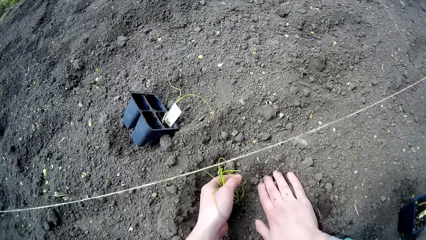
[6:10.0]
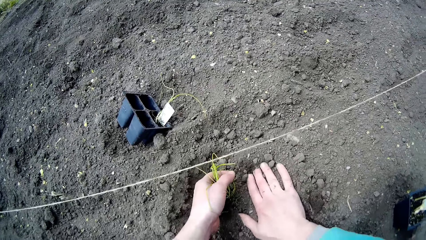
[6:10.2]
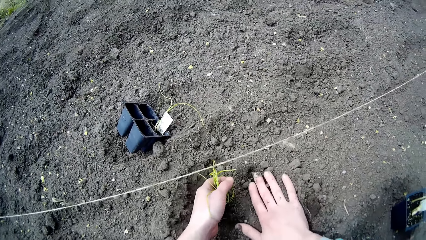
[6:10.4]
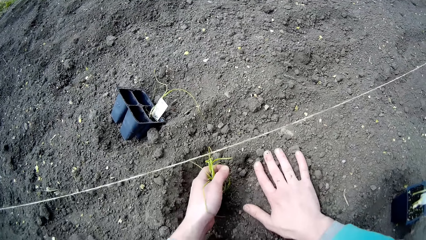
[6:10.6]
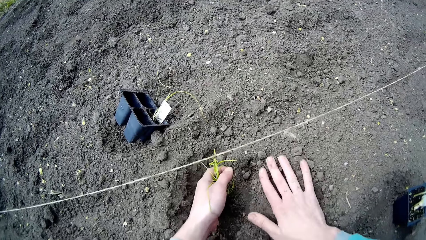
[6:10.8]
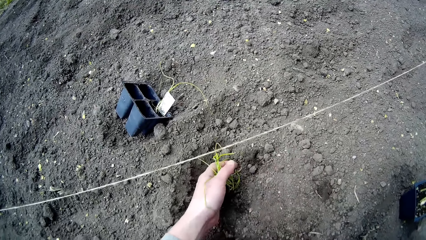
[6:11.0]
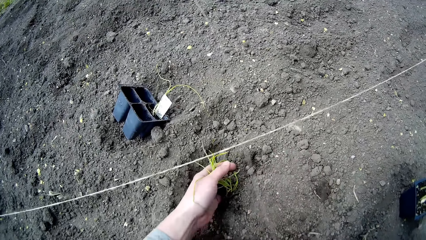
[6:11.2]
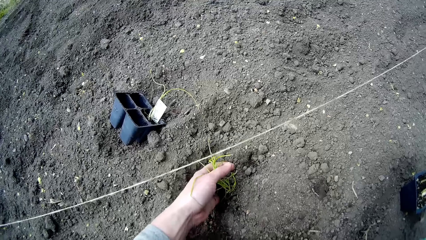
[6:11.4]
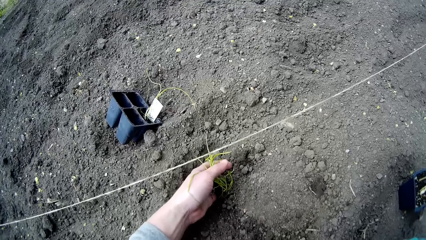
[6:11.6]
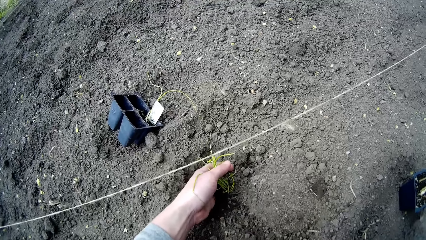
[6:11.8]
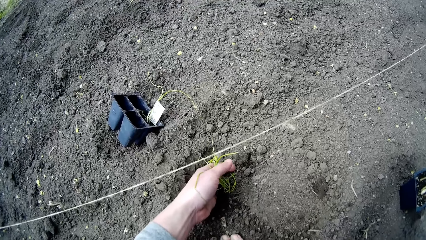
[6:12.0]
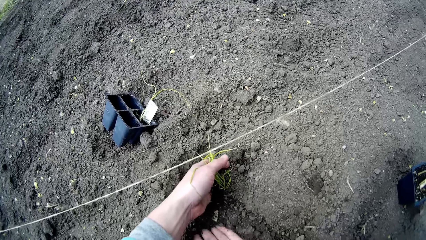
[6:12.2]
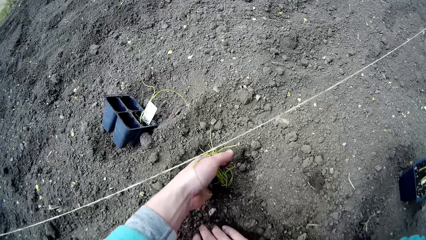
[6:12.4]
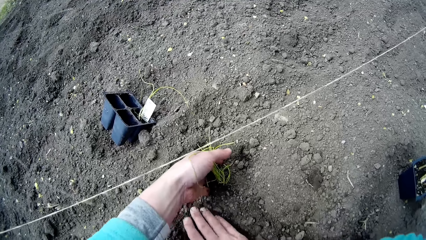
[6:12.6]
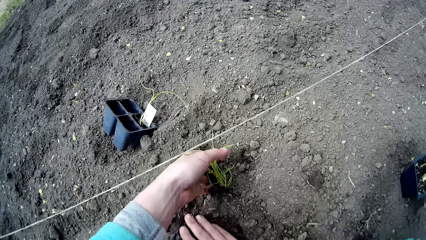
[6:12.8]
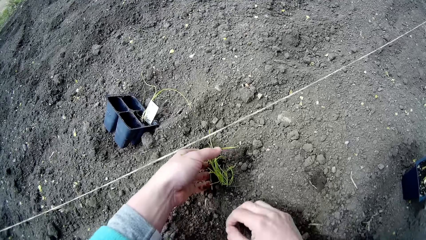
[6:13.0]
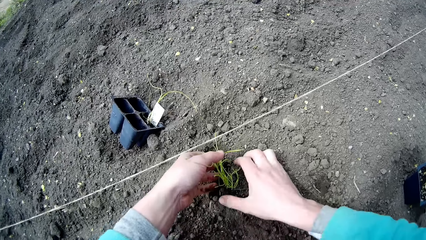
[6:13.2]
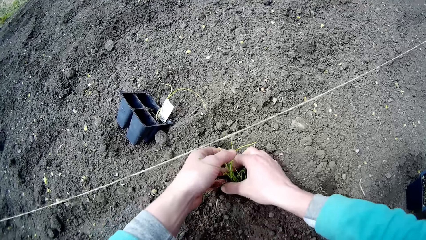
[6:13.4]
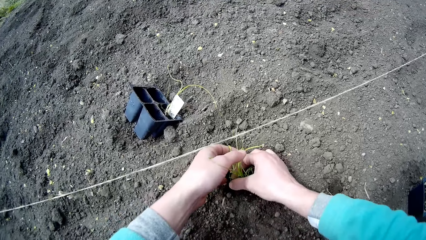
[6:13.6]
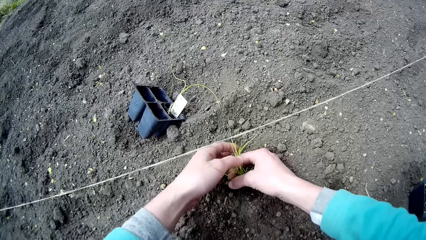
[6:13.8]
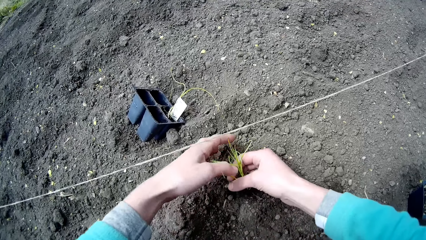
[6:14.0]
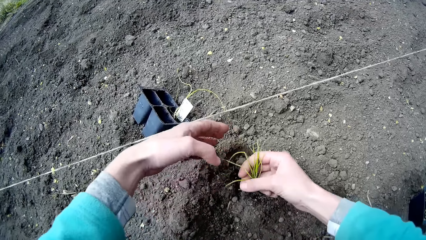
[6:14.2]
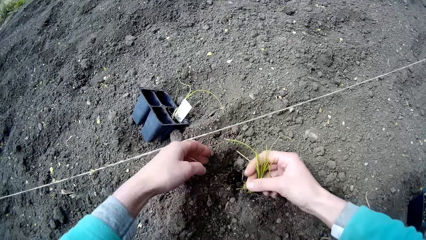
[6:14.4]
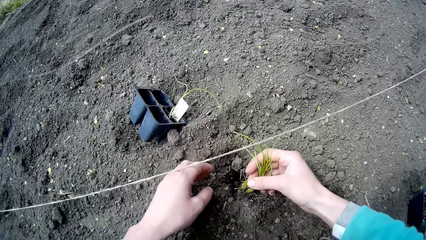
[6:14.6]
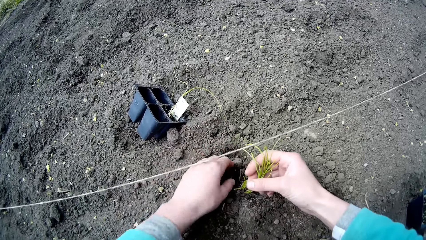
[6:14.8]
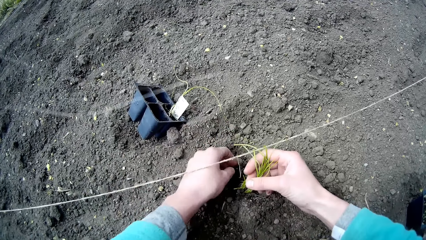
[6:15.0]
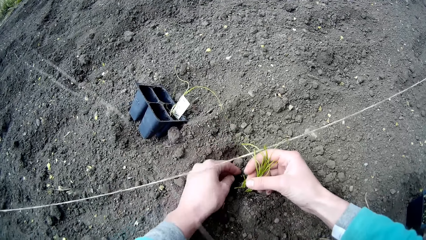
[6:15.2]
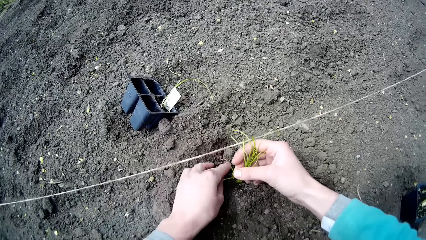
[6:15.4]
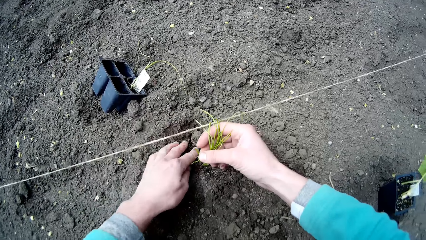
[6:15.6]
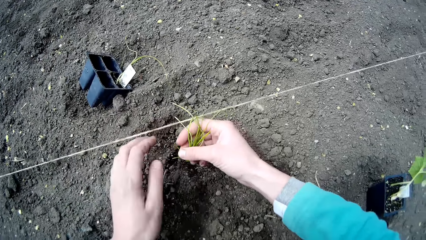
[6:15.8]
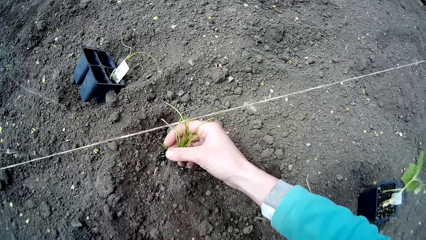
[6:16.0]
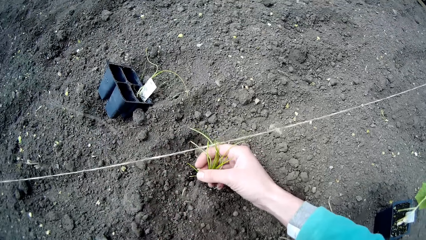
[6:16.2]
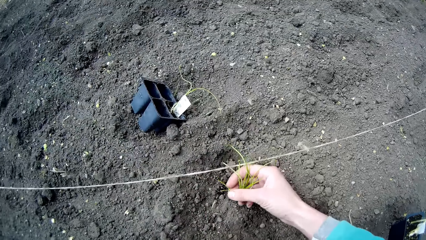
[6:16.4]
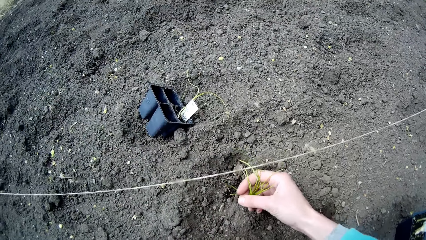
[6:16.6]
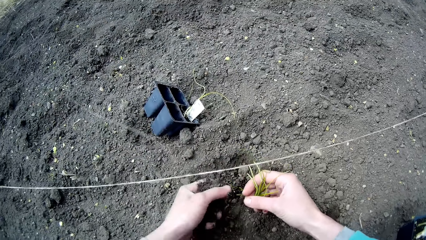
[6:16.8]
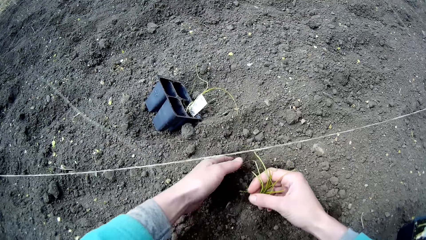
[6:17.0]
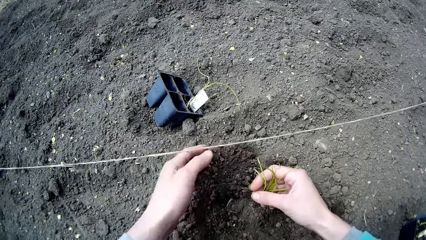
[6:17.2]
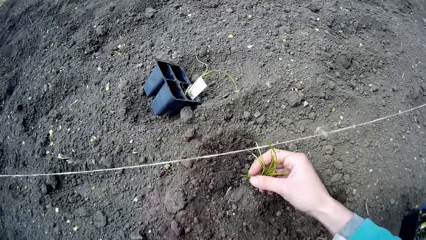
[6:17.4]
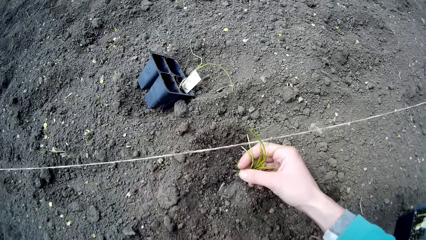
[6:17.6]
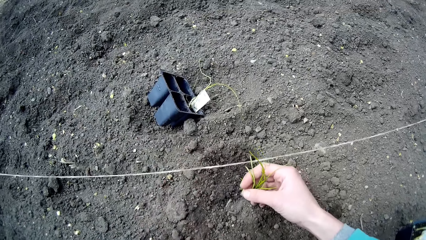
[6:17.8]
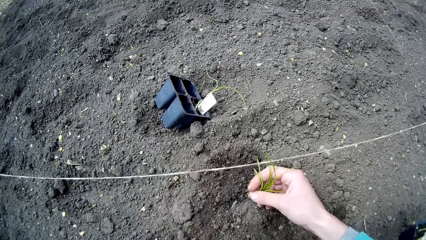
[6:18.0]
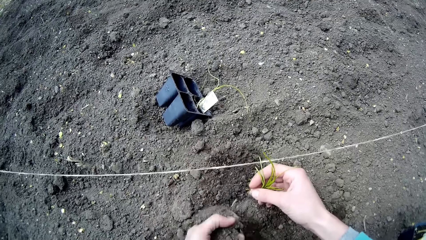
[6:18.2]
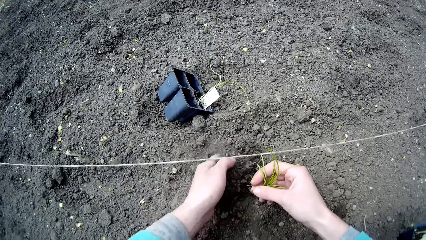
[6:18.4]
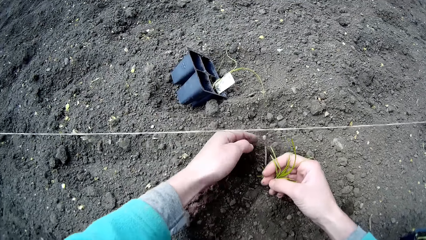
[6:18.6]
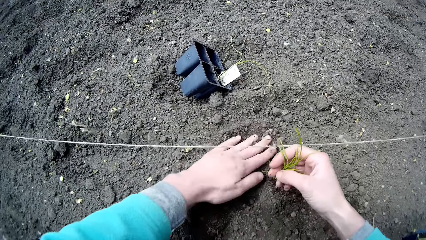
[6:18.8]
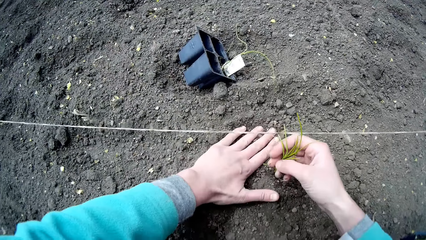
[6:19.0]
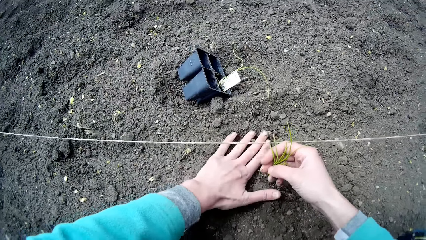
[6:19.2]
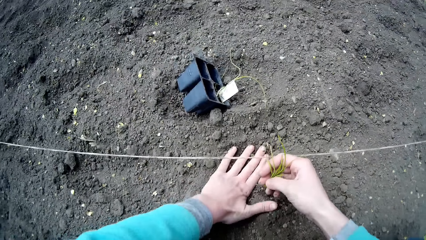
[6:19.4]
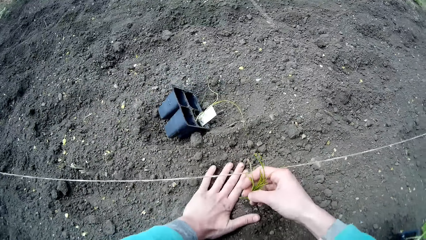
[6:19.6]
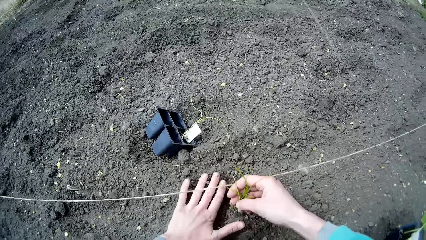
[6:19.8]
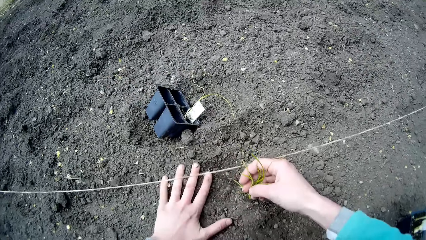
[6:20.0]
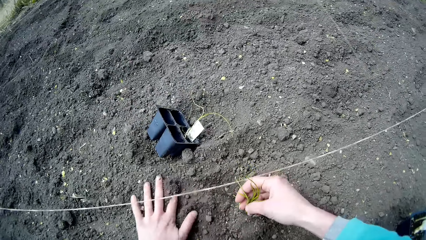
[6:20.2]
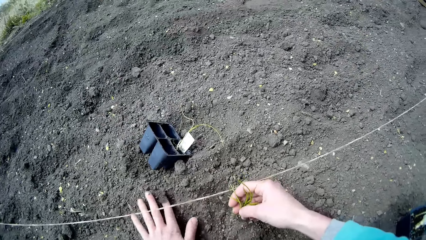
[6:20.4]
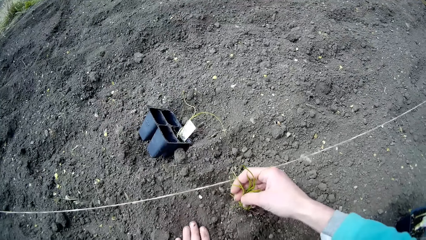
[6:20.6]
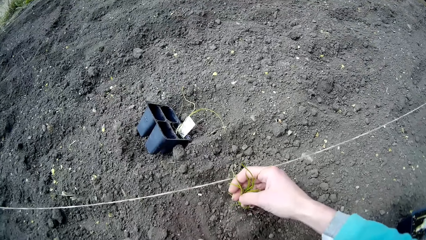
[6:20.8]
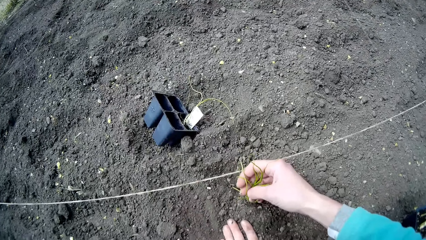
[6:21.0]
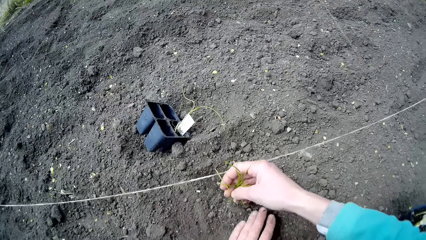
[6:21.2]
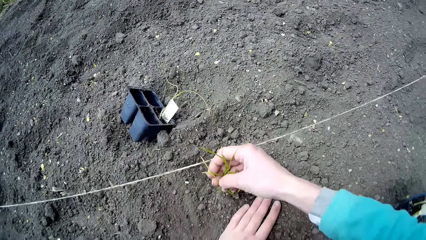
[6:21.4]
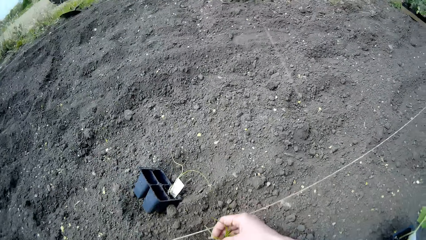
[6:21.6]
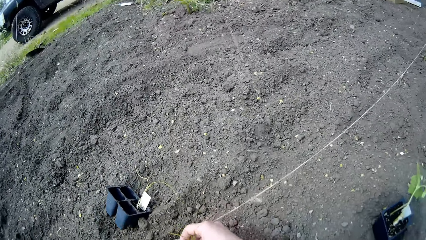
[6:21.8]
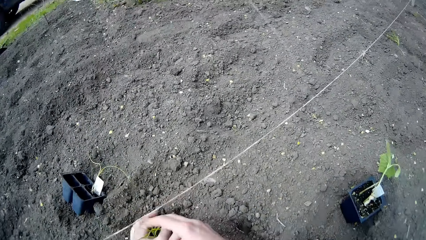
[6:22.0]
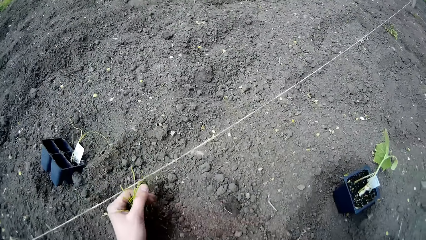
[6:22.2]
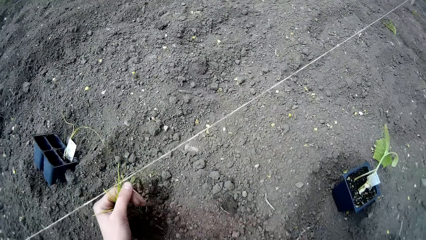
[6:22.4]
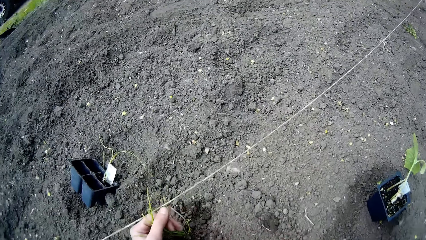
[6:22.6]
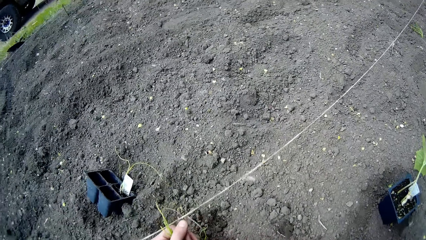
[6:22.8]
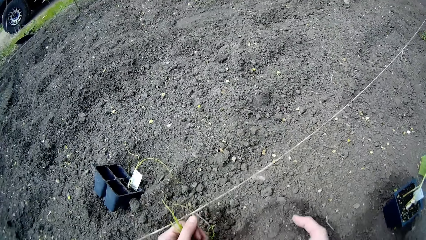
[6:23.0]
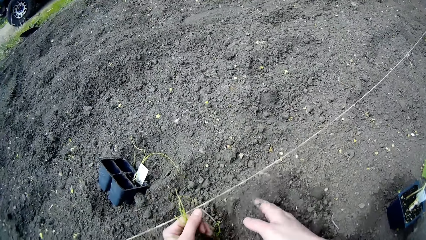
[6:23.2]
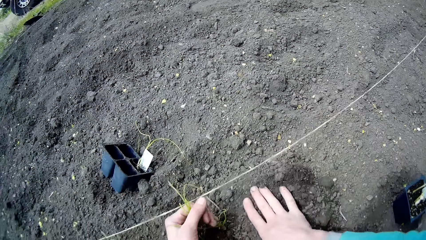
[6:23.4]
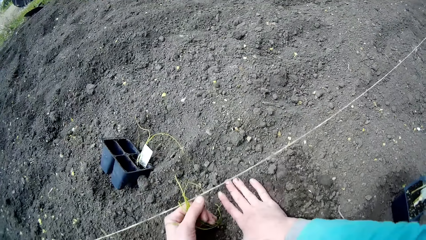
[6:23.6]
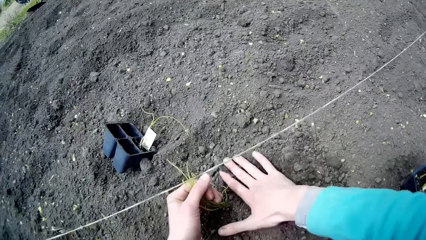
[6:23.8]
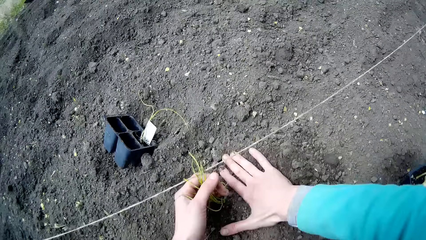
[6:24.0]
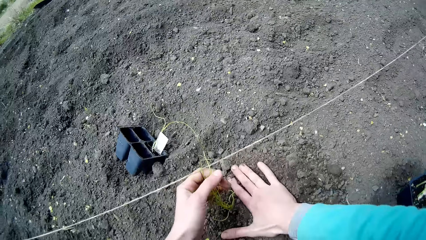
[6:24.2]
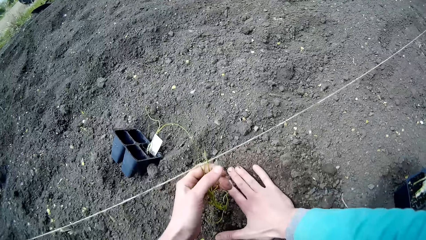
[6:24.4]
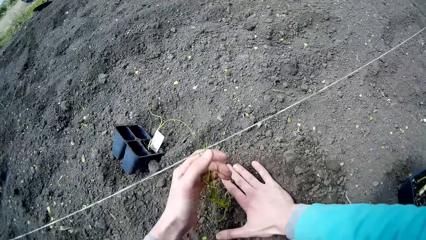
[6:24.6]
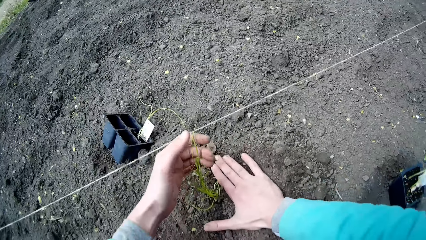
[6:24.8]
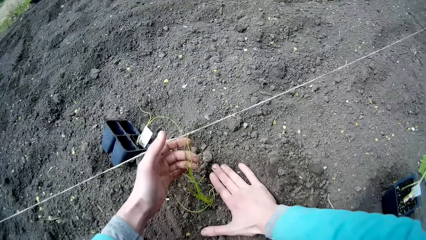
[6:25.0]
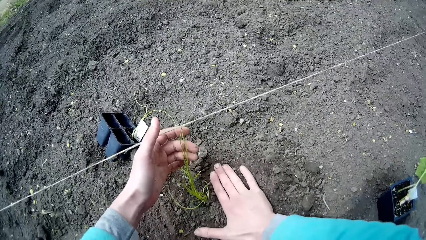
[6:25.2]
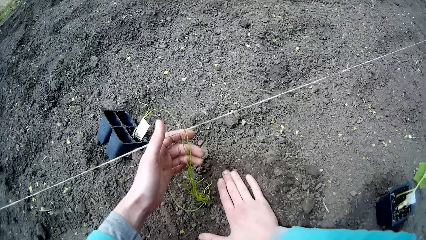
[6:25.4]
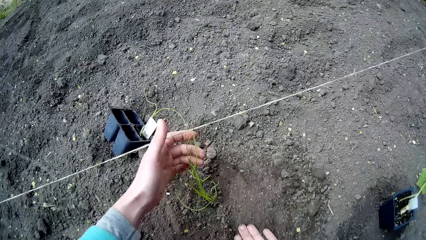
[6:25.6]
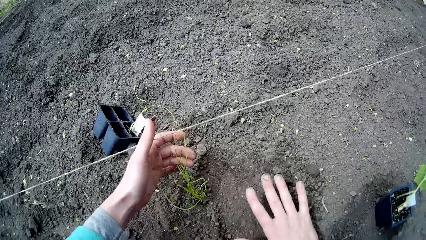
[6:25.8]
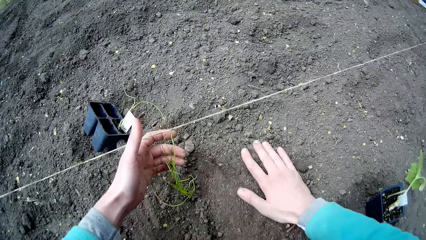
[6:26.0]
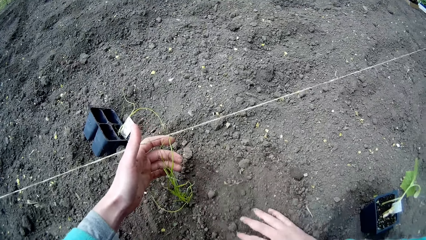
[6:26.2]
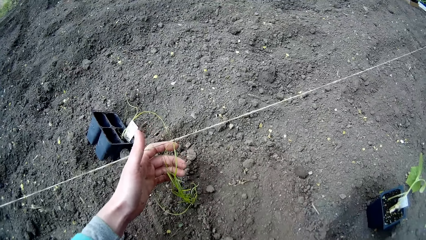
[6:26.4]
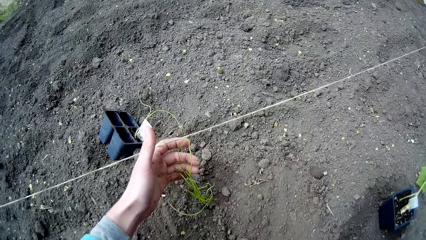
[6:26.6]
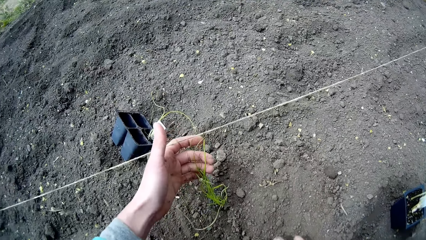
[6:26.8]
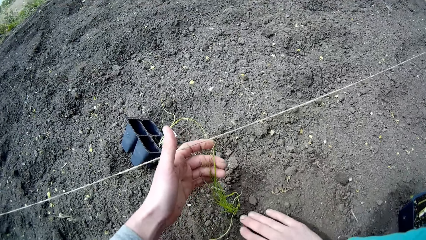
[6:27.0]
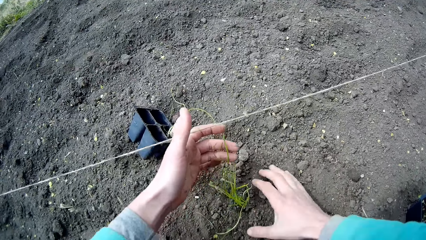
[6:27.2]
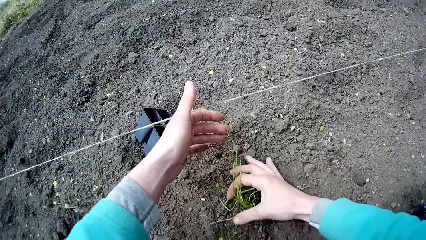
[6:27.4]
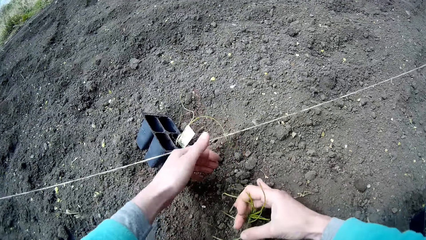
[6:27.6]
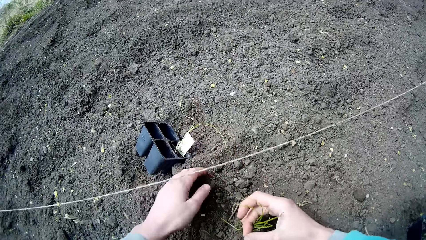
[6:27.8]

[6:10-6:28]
The camera wearer gathers soil over the root of the seedling with her left hand. She gathers soil over the root of the seedling with her right hand.
